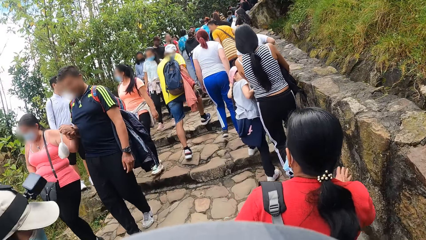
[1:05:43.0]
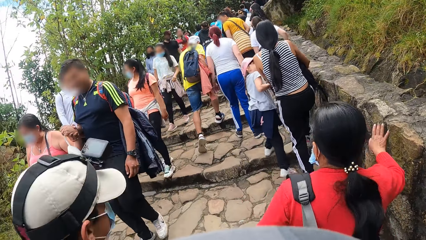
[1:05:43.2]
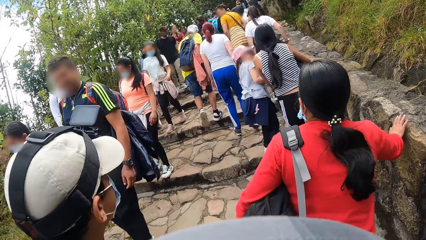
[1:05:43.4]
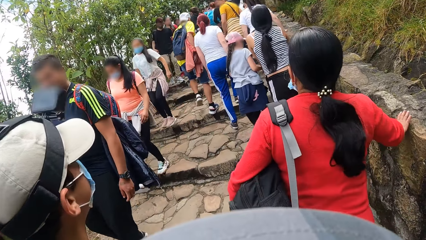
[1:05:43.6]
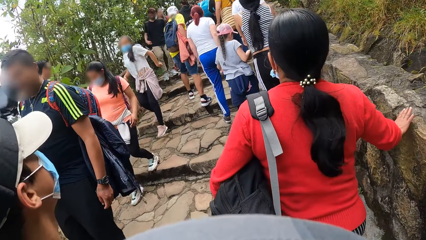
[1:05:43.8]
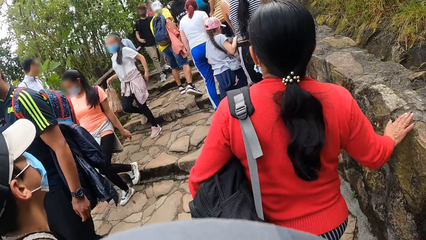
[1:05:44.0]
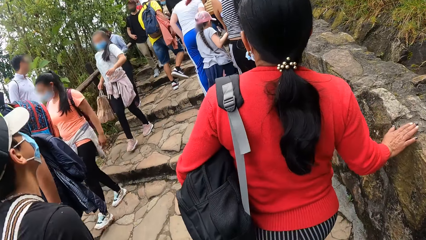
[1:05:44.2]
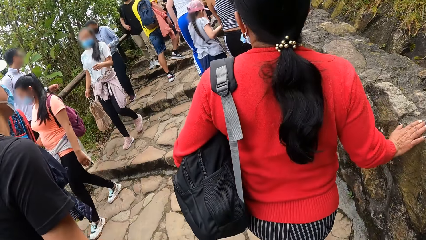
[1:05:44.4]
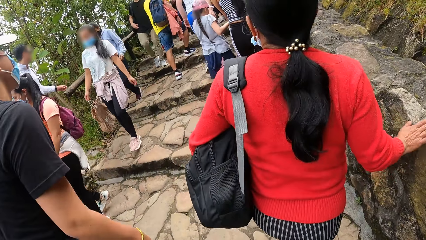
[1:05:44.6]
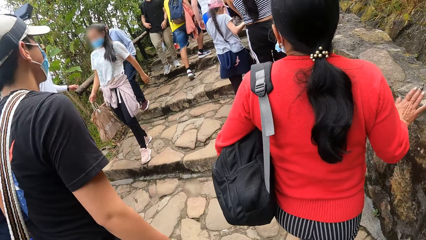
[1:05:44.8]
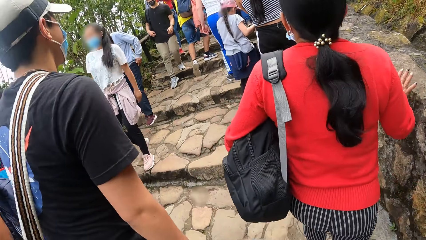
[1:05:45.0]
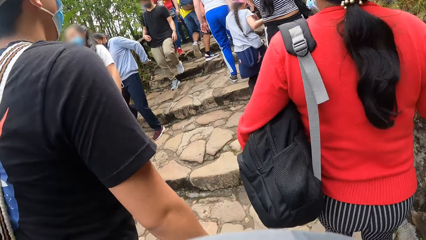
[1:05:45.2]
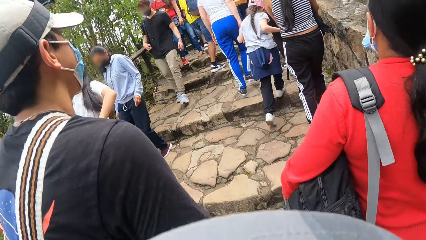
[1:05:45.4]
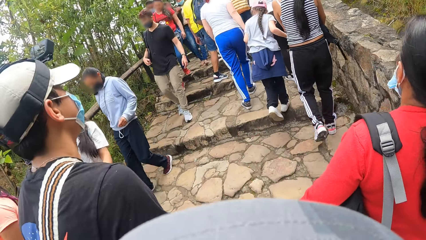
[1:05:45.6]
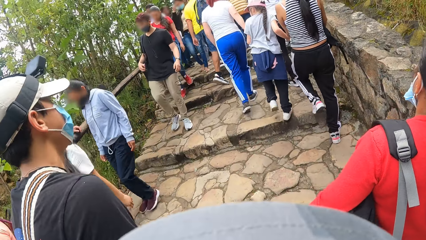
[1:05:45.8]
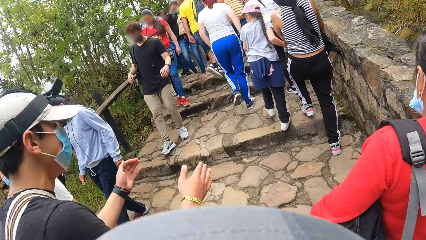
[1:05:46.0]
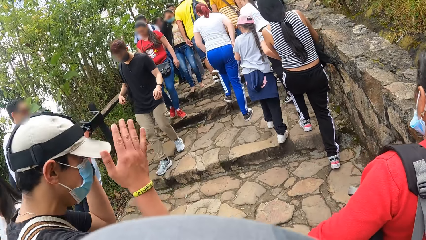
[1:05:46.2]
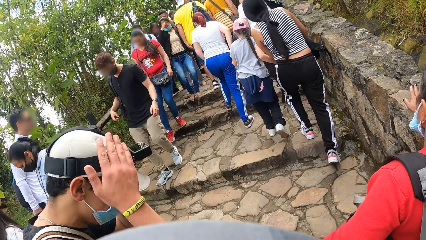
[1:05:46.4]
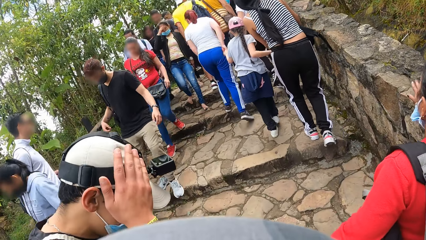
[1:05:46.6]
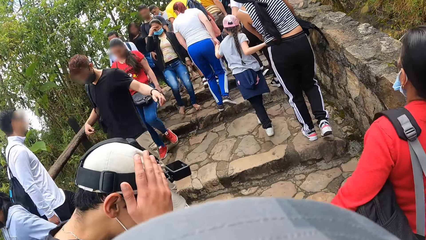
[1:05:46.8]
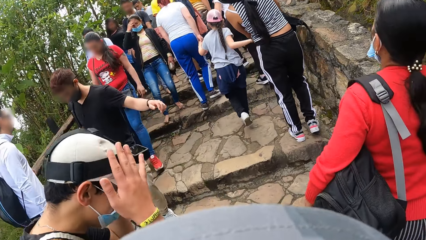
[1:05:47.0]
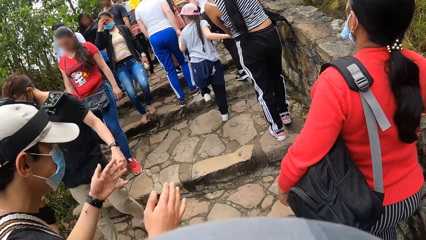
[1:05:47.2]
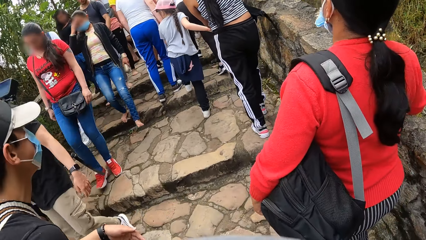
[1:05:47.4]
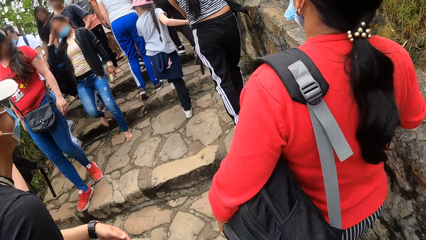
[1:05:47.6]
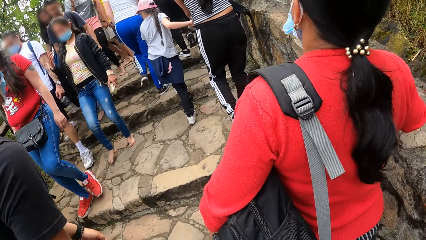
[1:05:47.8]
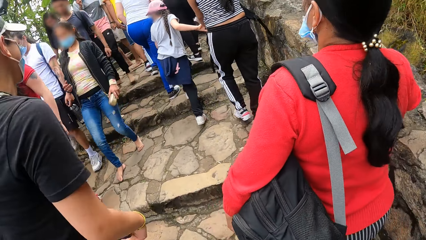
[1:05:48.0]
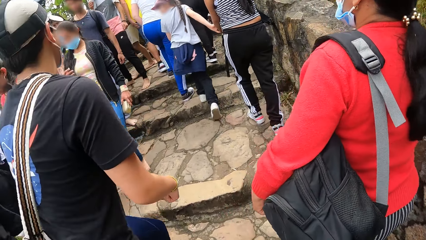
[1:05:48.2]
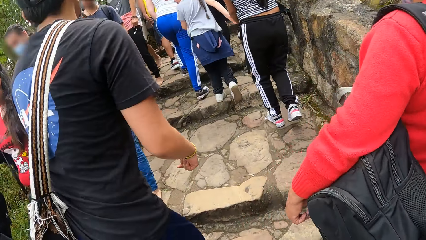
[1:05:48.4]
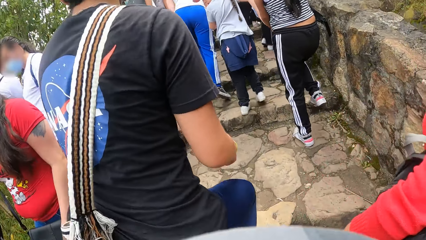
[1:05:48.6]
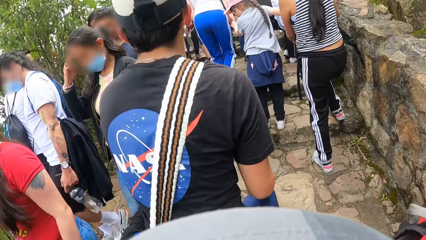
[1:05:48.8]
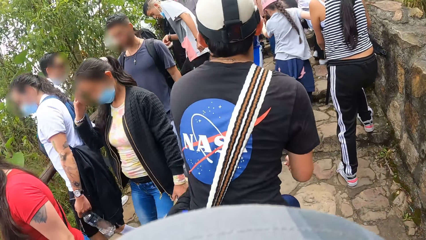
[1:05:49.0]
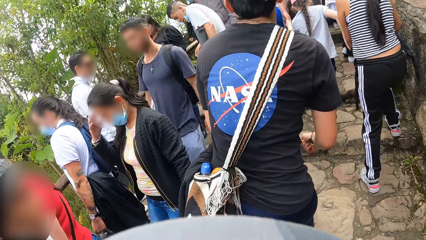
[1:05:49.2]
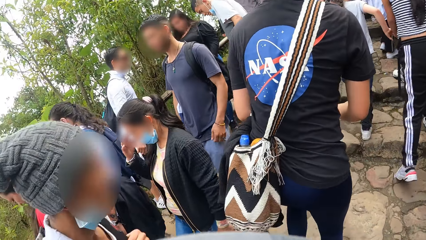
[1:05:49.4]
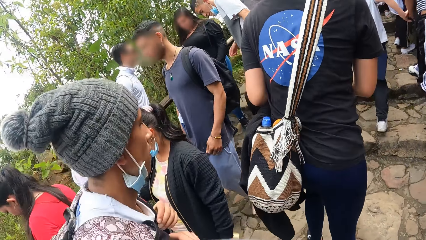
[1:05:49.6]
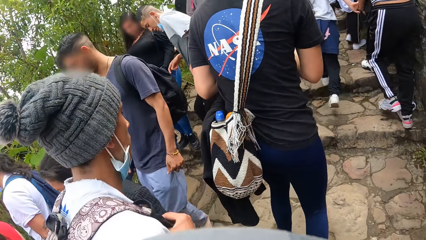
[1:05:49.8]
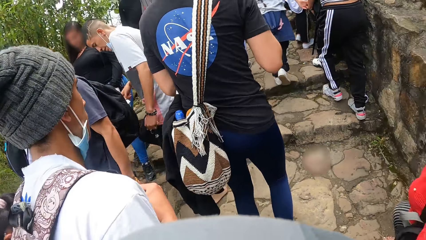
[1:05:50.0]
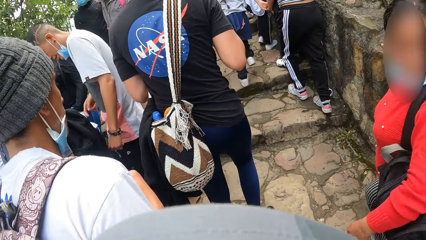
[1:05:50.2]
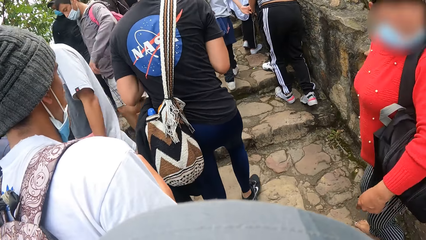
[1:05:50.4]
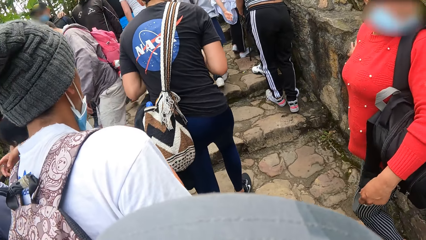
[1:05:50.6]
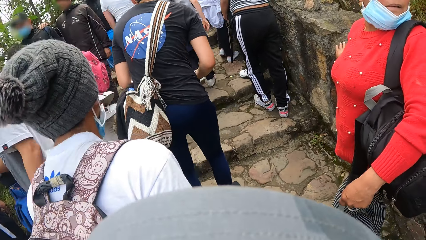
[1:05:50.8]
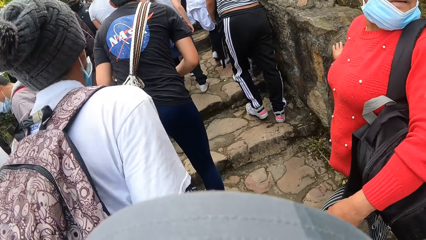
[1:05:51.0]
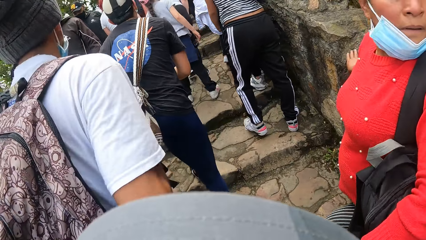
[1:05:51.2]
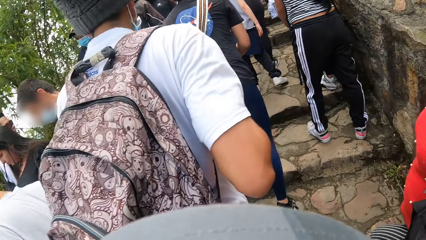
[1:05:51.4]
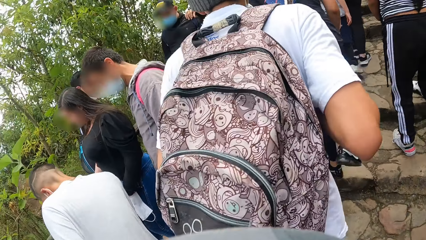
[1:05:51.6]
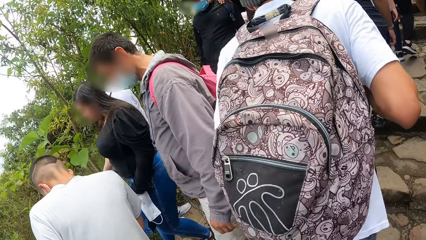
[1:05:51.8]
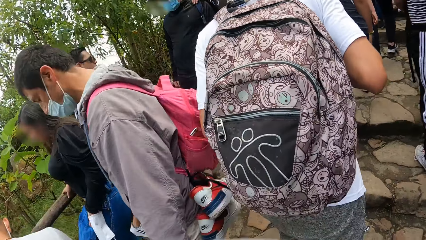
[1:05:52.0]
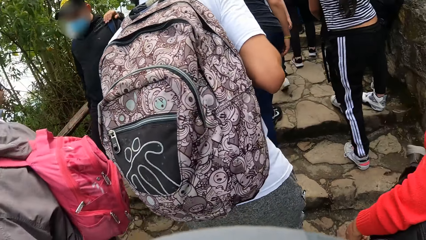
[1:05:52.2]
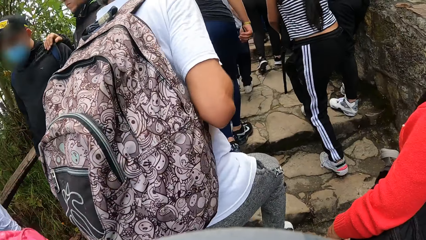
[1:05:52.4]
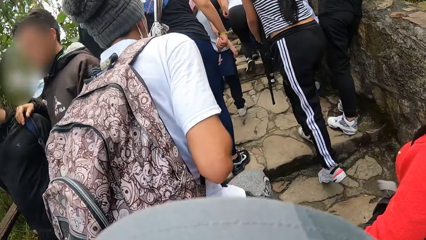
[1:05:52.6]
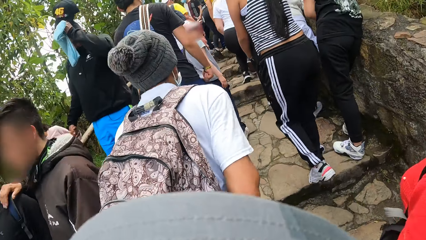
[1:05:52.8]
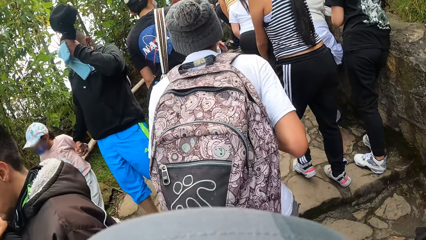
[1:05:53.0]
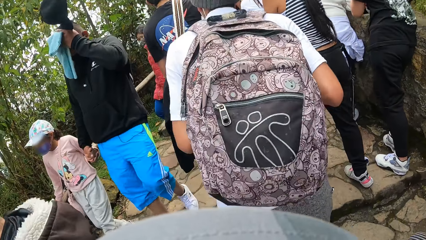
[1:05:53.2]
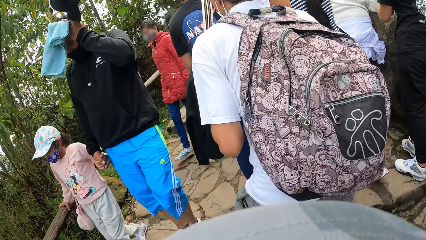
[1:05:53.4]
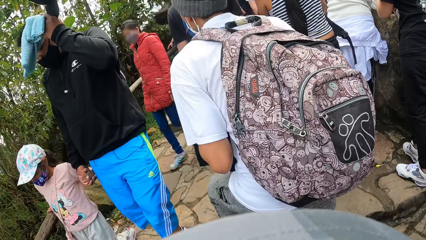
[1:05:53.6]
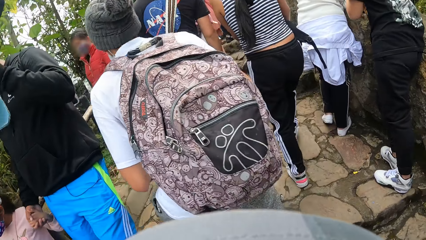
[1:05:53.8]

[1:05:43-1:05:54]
The man touches his head with both hands. The man walks in front of the camera wearer.

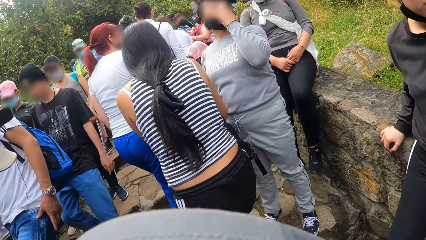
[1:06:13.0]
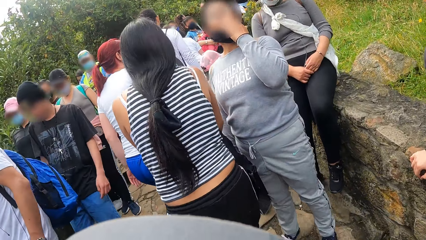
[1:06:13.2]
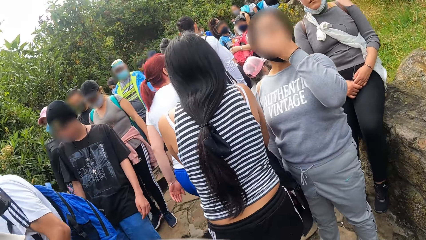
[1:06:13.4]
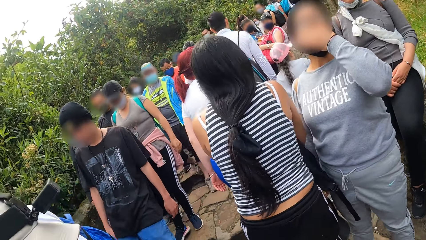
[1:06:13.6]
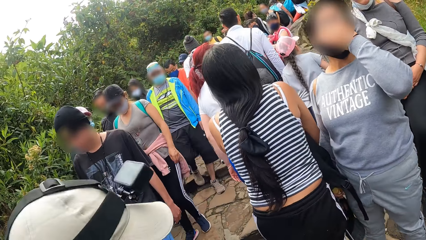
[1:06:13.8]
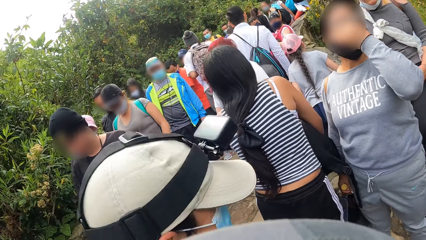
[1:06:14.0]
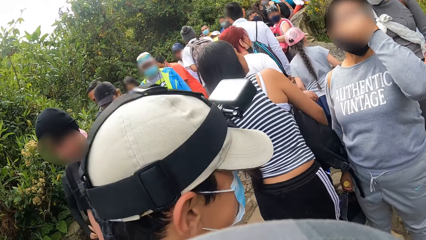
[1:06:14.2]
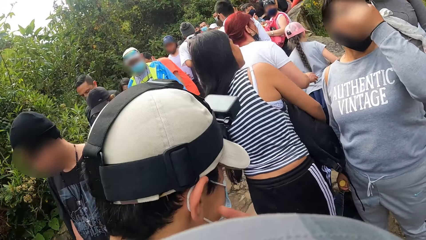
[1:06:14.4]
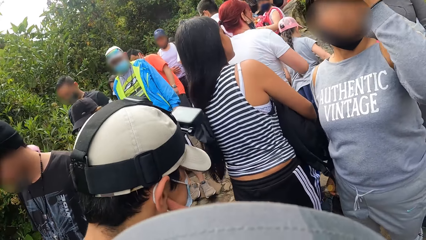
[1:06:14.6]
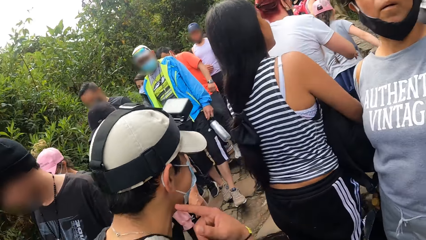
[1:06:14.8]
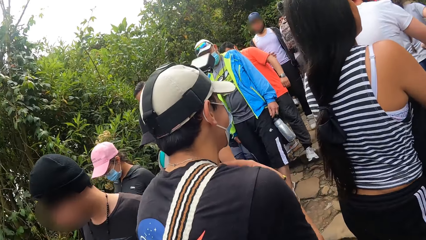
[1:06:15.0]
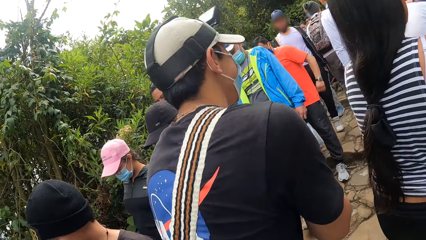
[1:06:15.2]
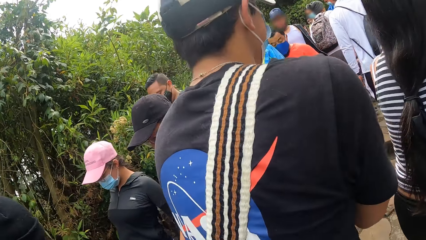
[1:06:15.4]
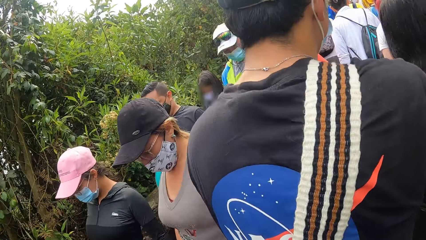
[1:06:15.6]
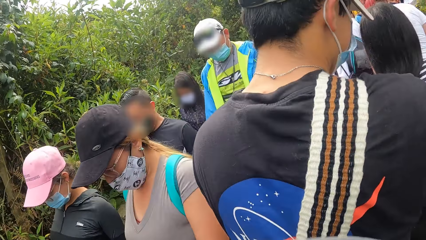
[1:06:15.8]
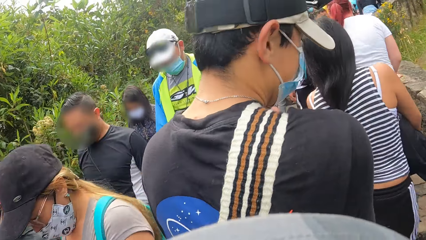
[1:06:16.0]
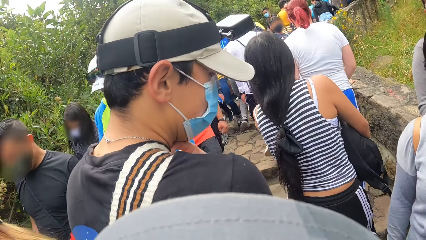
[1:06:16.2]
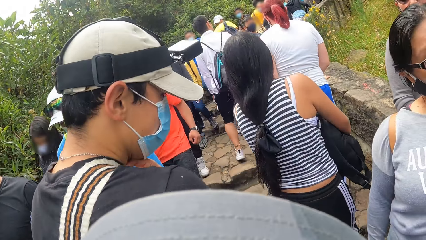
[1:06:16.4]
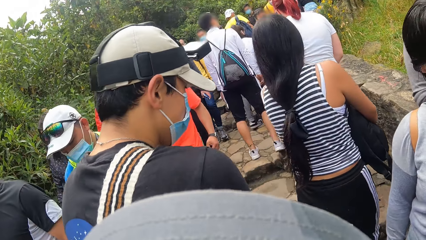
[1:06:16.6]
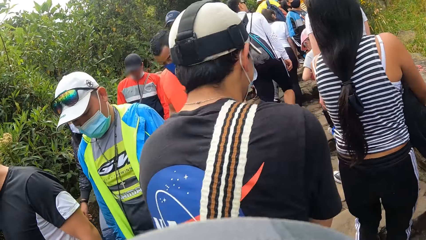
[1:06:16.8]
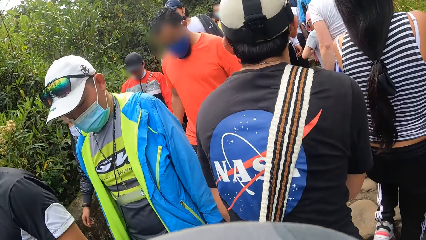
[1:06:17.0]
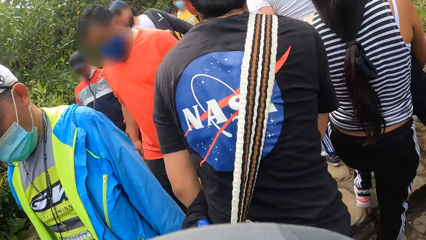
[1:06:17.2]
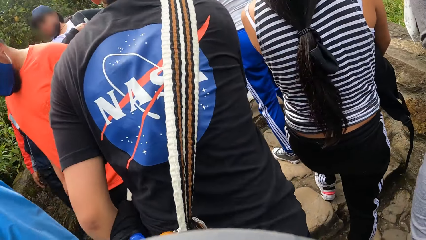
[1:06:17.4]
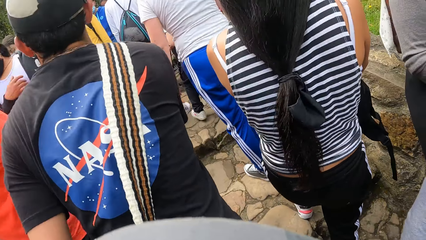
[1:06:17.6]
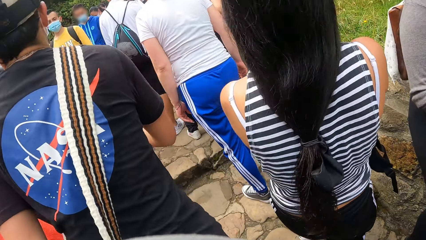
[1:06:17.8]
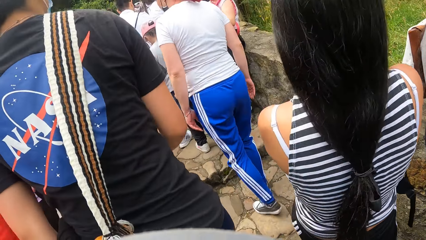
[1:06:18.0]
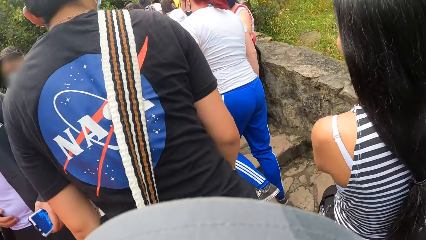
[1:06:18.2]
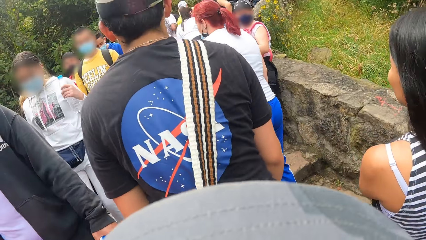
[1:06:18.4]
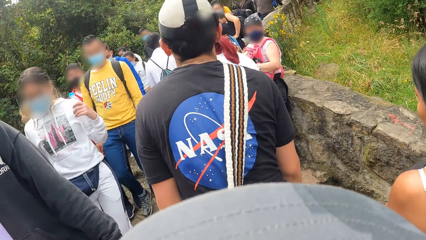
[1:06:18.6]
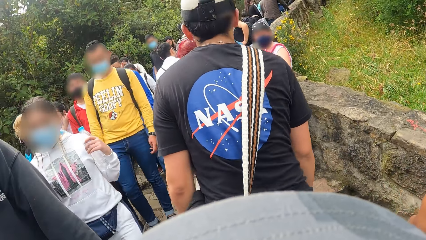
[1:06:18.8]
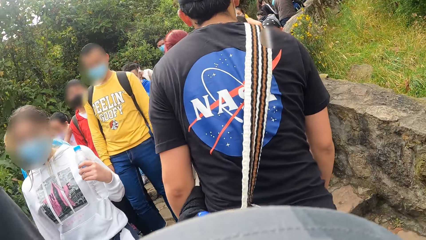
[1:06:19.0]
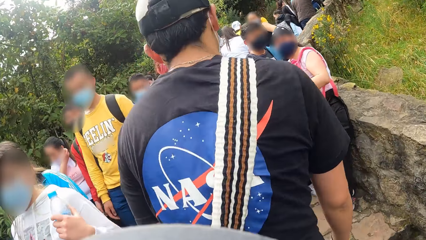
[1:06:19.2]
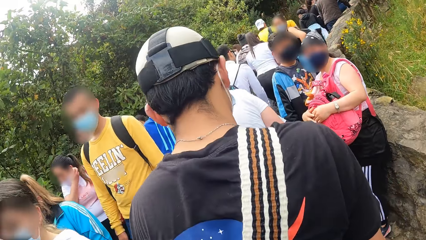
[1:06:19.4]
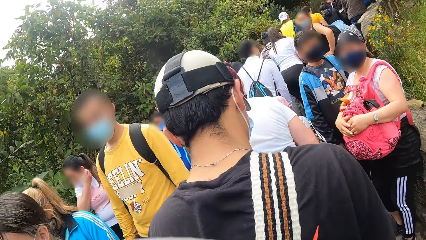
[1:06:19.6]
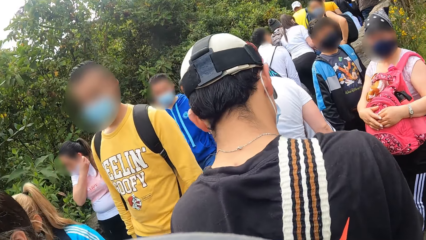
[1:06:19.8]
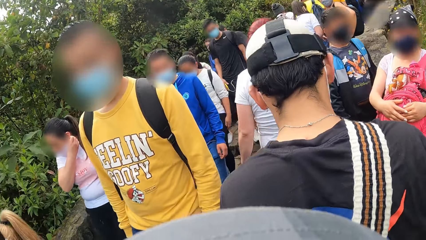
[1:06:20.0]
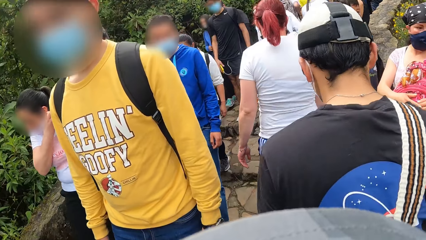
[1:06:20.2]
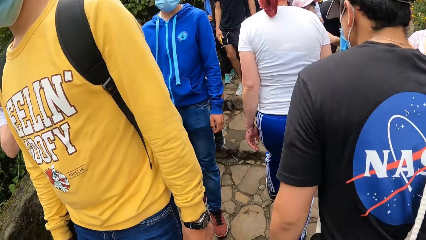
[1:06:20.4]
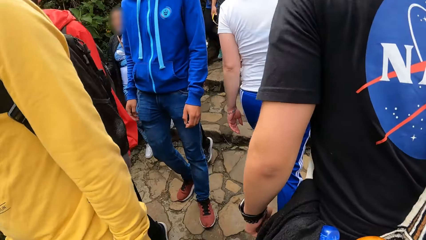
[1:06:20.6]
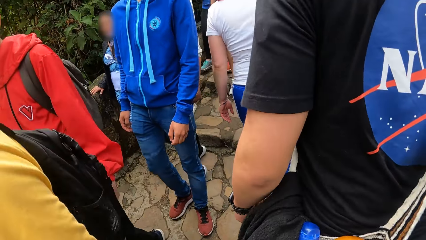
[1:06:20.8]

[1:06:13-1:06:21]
The man touches his right ear with his right index finger.
